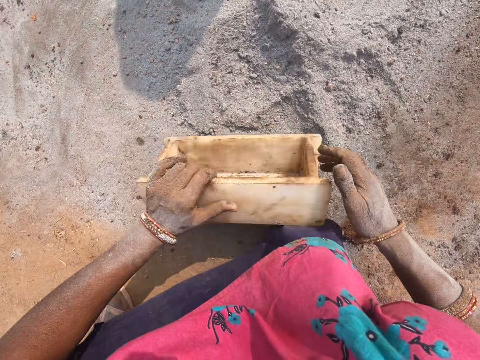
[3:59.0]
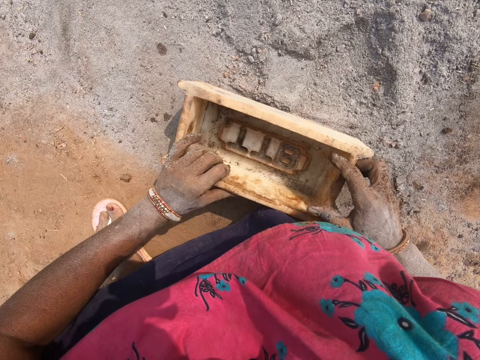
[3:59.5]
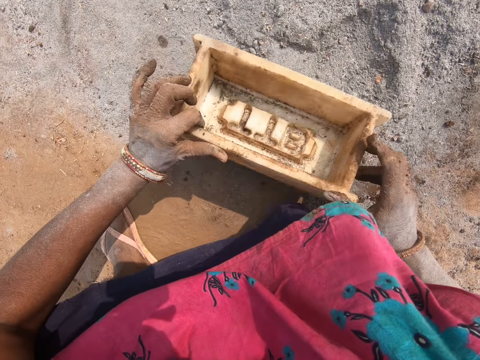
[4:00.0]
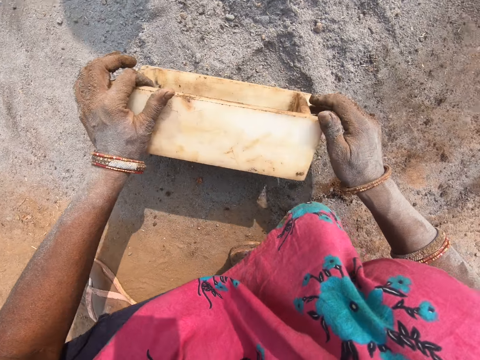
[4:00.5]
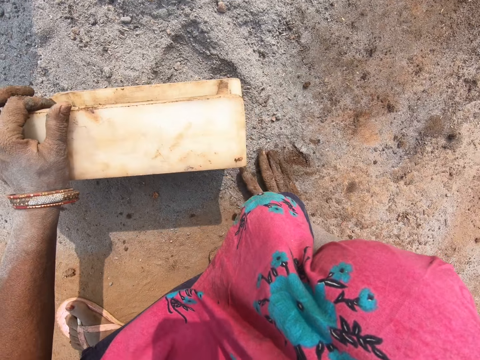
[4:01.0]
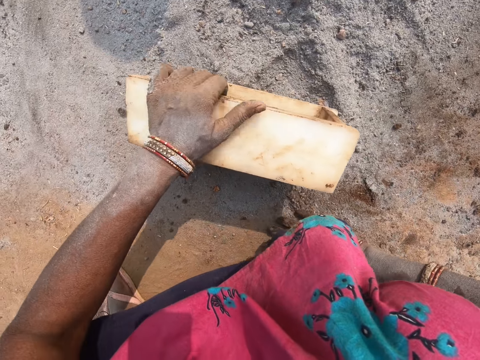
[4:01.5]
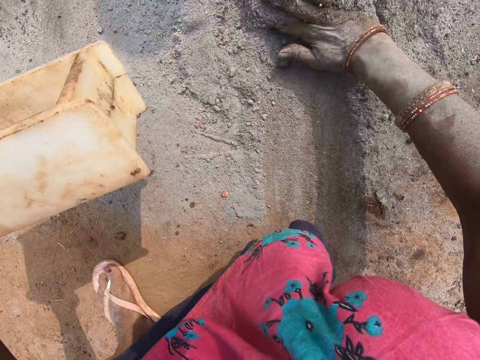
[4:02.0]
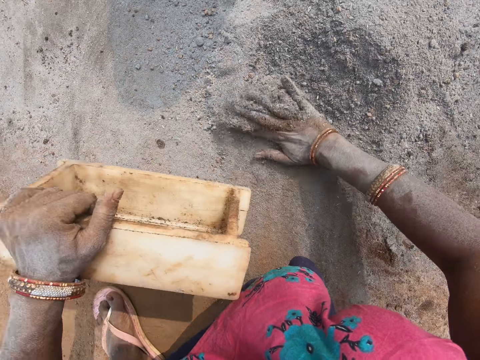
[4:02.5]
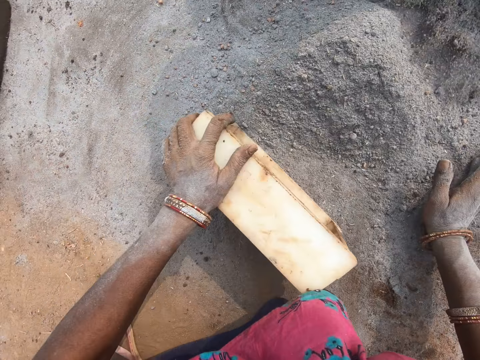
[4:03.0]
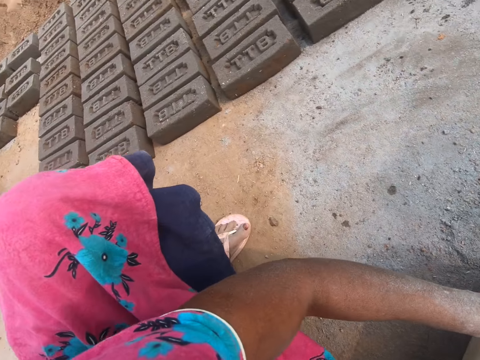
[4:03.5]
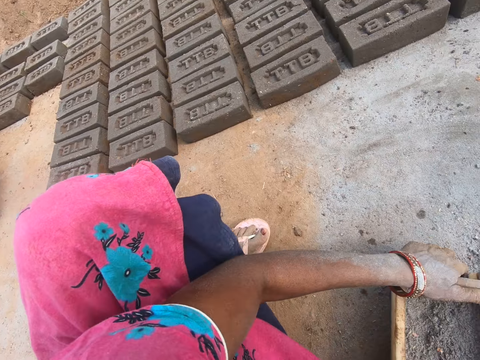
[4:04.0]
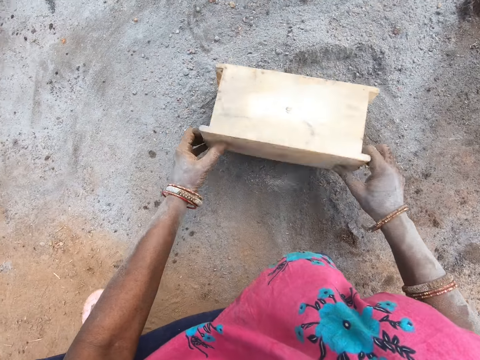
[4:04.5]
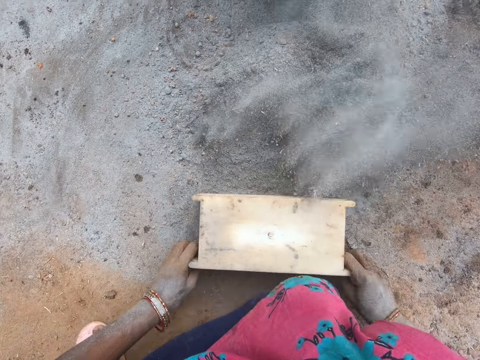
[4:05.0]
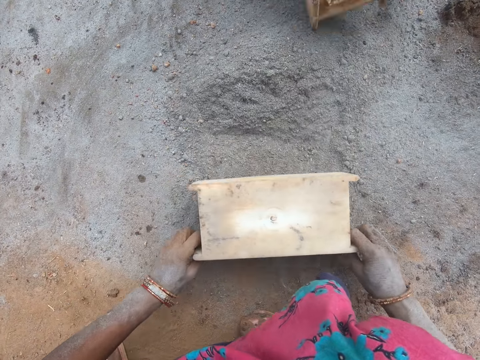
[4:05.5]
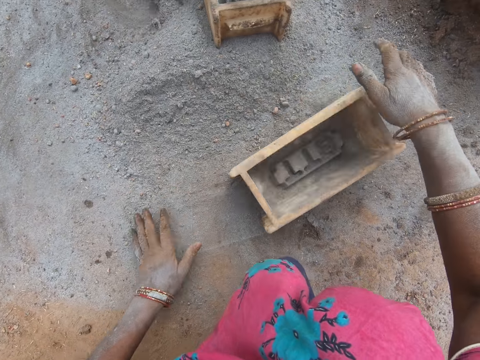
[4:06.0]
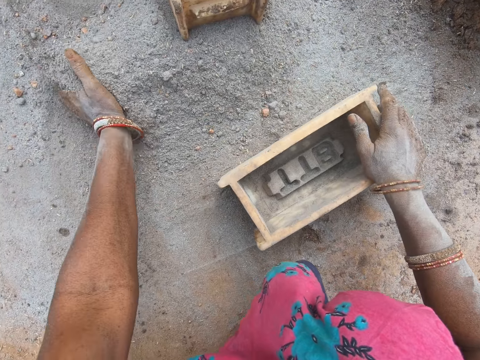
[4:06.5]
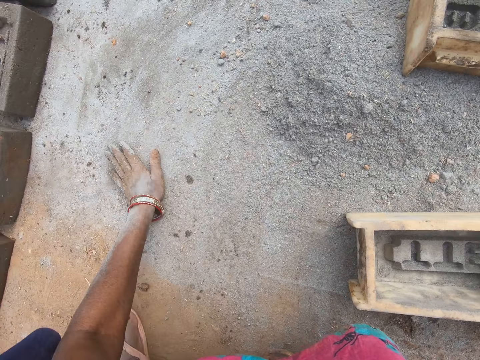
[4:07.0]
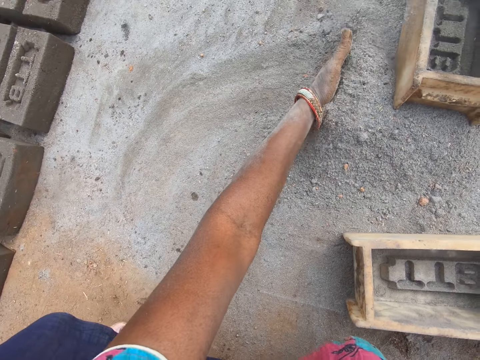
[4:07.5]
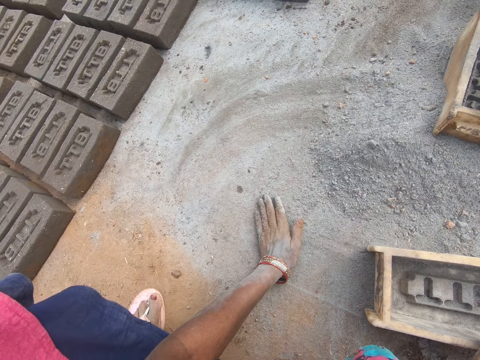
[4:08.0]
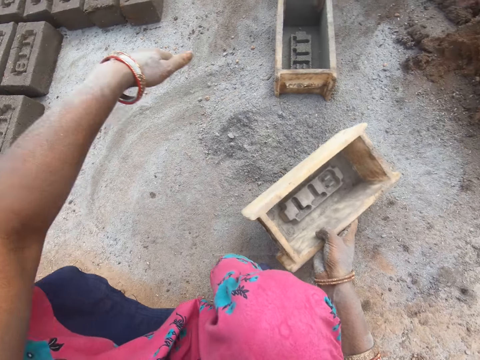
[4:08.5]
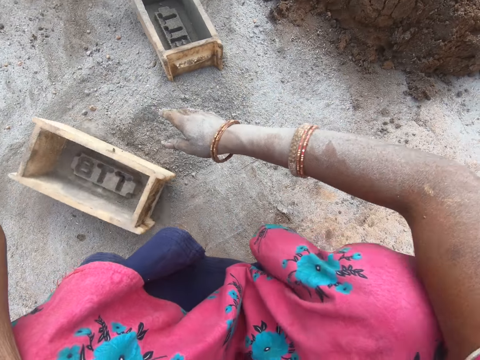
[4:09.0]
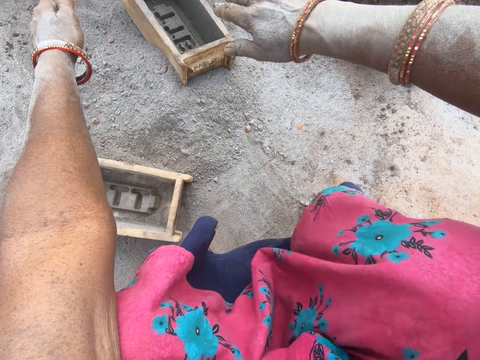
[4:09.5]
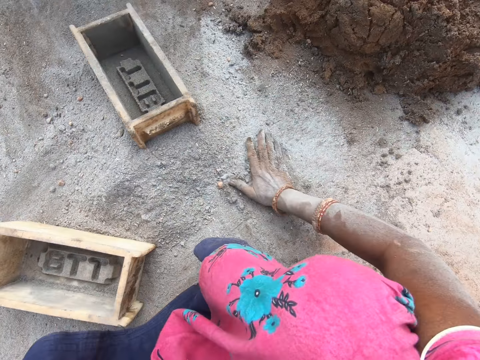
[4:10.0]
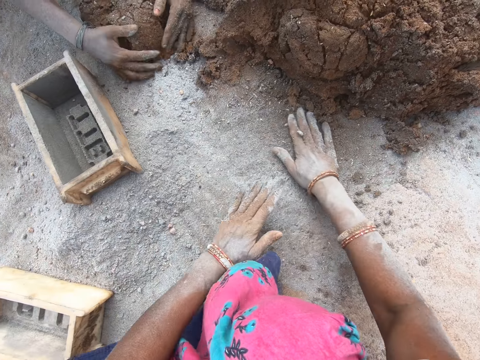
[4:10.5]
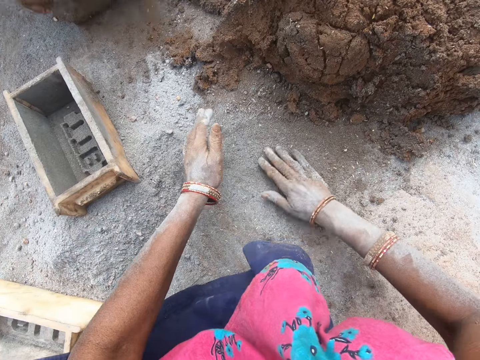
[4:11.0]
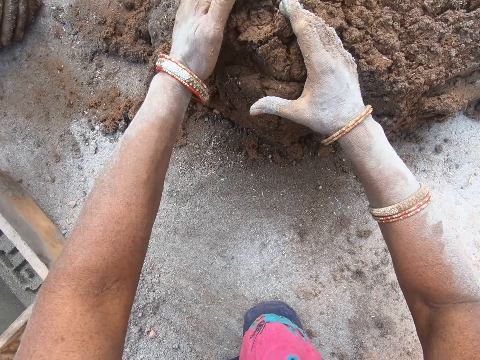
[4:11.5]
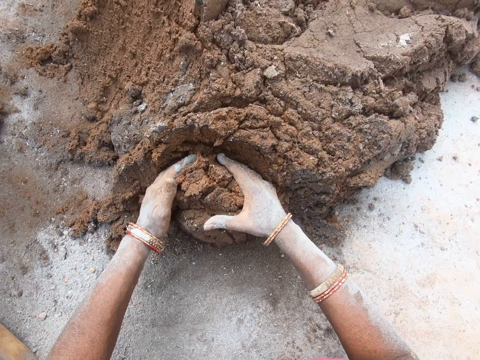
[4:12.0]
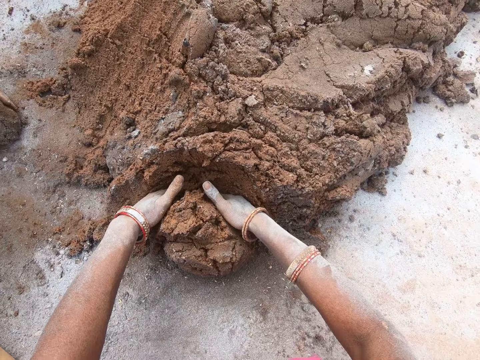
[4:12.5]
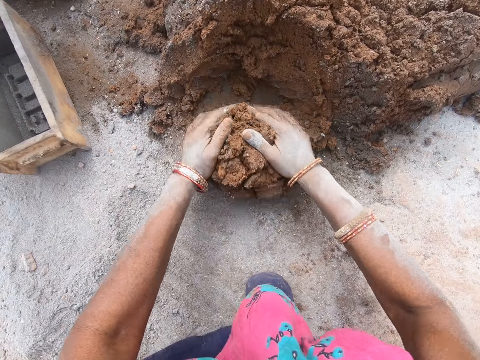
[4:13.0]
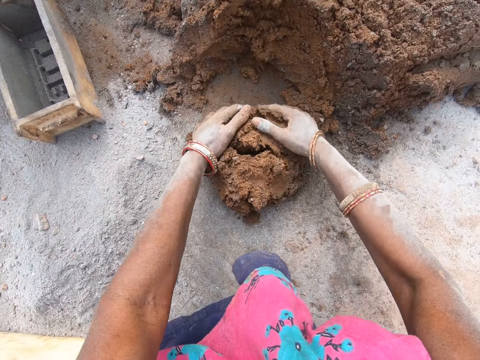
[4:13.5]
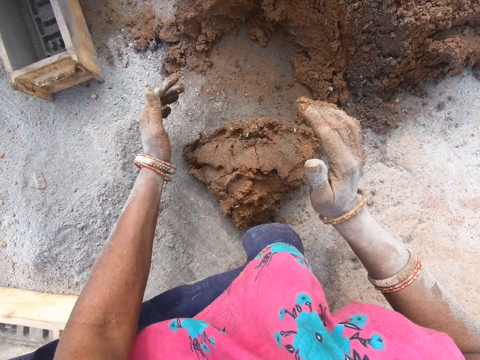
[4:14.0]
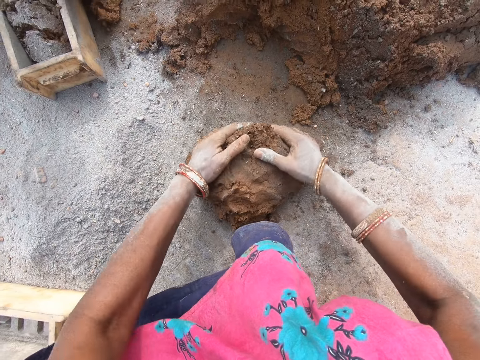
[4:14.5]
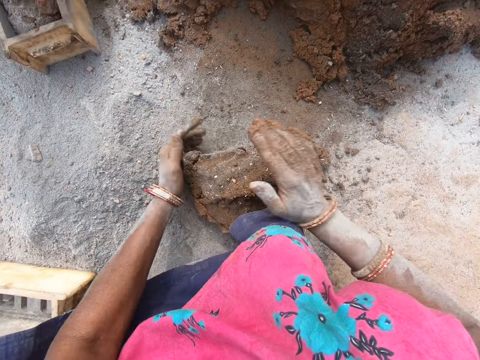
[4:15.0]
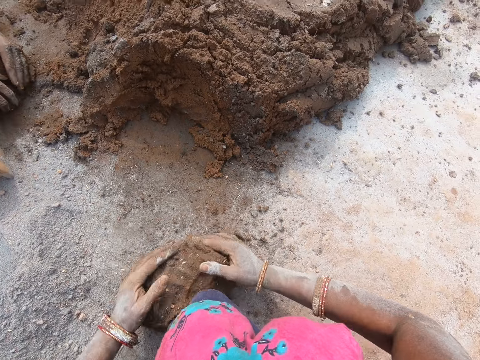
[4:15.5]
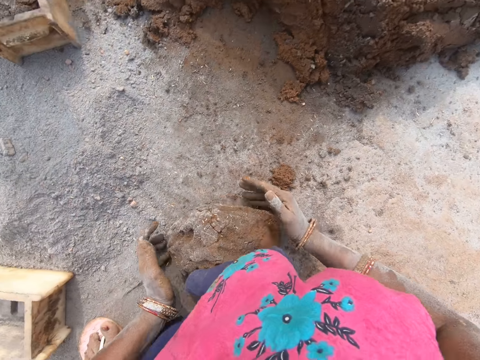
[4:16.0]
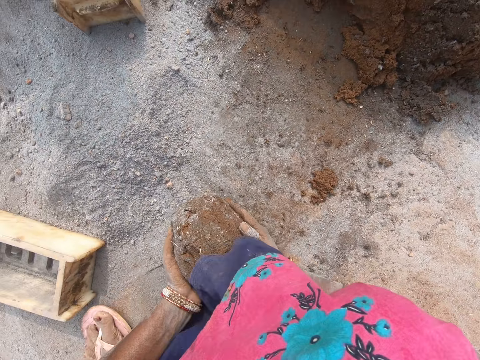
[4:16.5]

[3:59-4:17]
The camera wearer puts the brick mold on the ground. She turns the brick mold. She pushes the soil or ash with her right hand. She picks the brick mold and puts the brick mold on the ground. She looks at the bricks. She puts the soil in the brick mold. She pours the soil on the ground. She pushes the soil with the brick mold. She turns the brick mold. She pushes the soil with her left hand. She moves the brick mold on the ground. She drops the brick mold on the ground. She rubs her hand on the ground. She spreads the ash with her hands. She cuts the mud with her hands. She scoops clay. She rolls the mud on the ground.

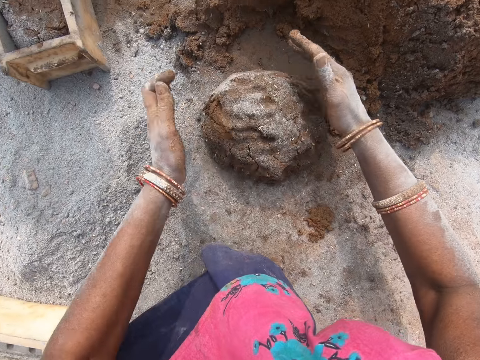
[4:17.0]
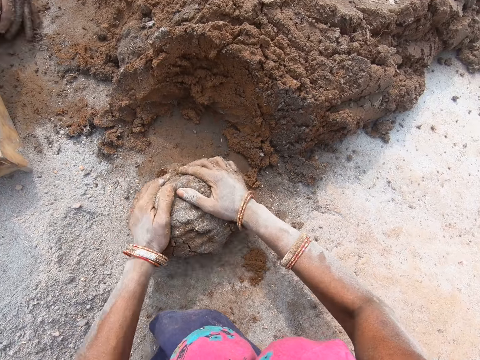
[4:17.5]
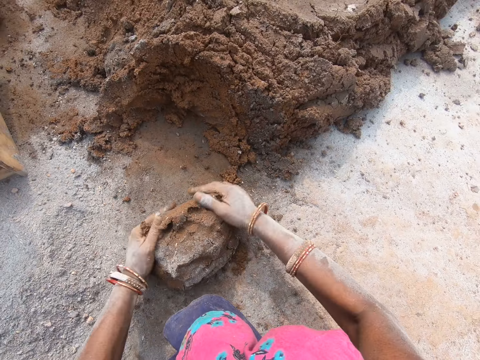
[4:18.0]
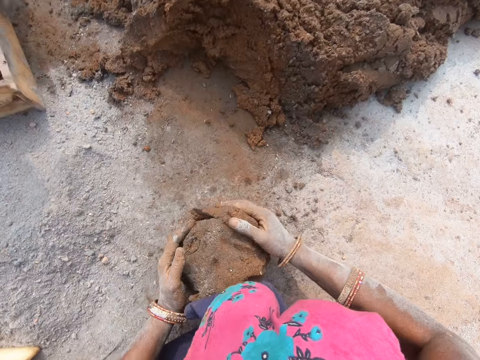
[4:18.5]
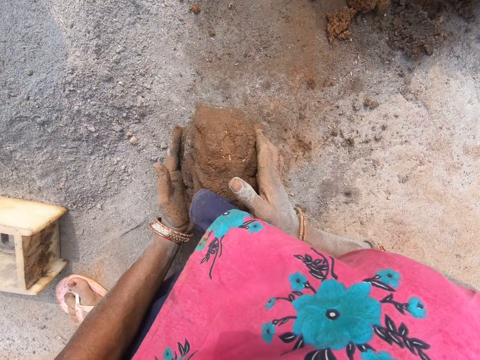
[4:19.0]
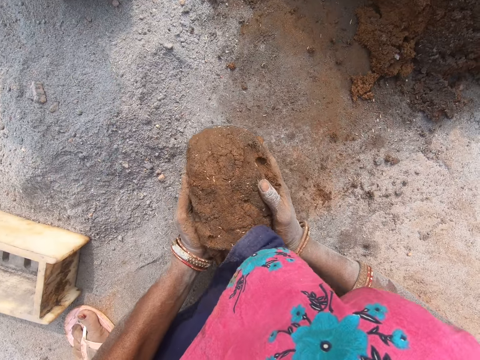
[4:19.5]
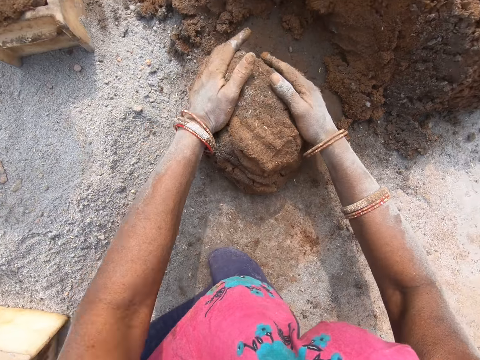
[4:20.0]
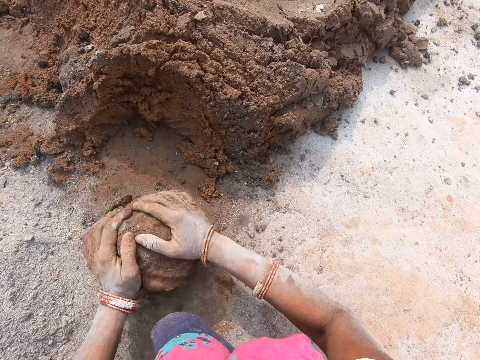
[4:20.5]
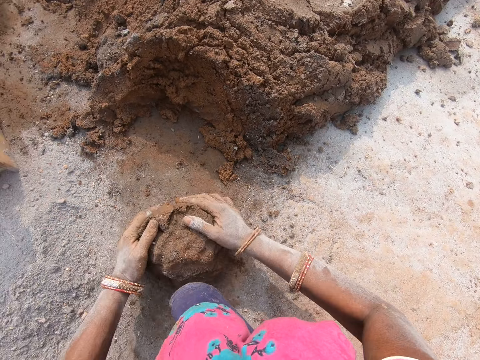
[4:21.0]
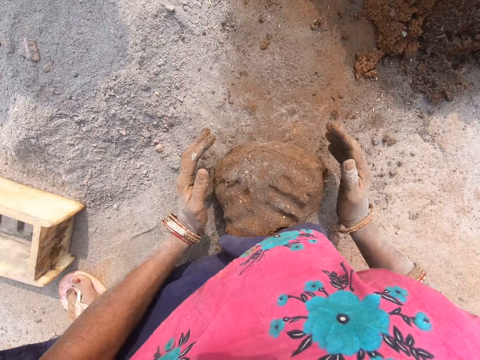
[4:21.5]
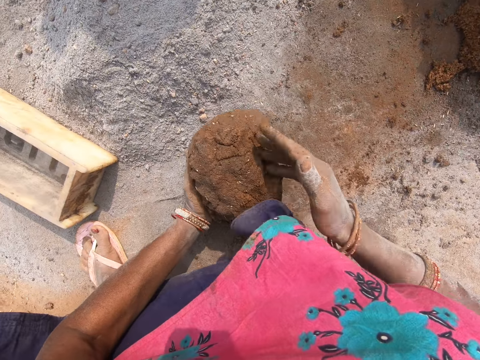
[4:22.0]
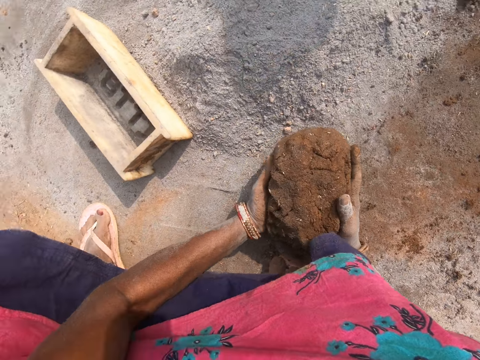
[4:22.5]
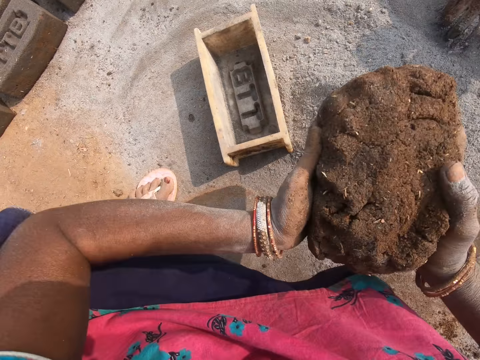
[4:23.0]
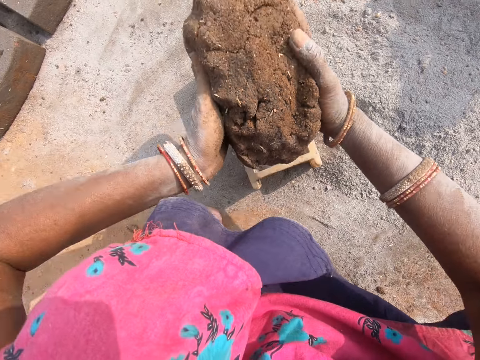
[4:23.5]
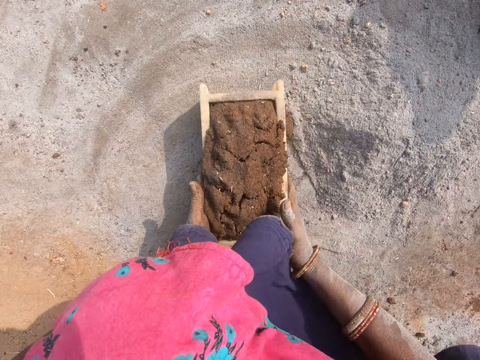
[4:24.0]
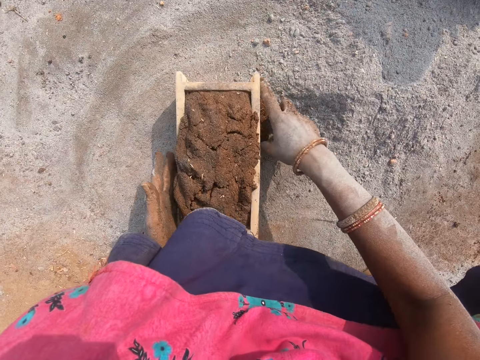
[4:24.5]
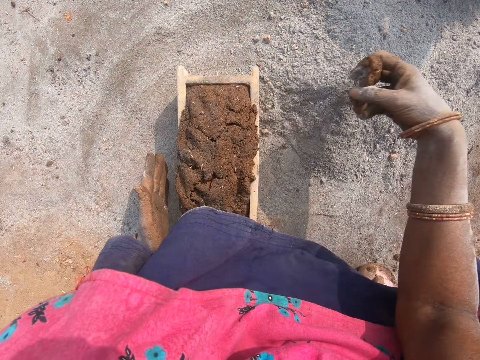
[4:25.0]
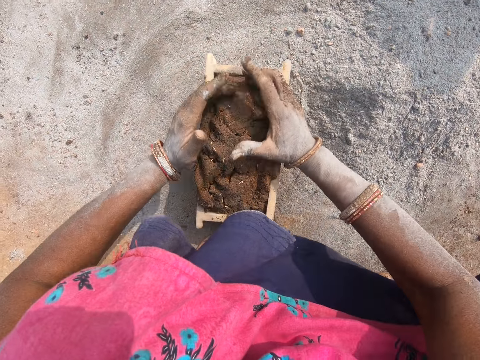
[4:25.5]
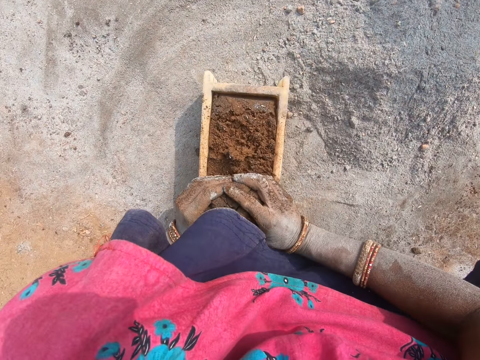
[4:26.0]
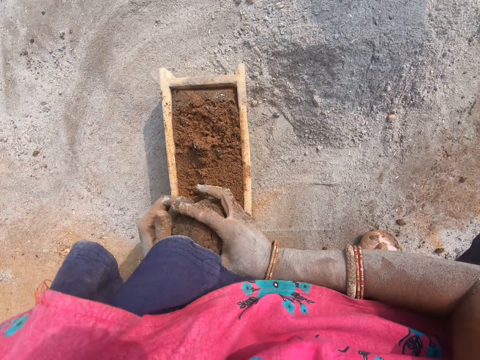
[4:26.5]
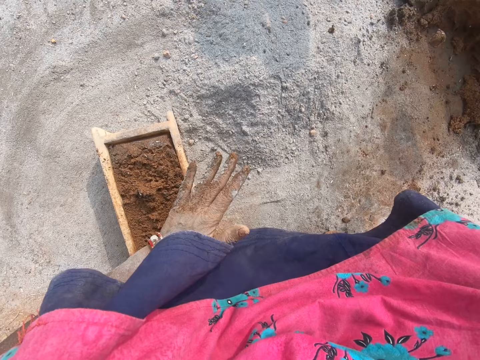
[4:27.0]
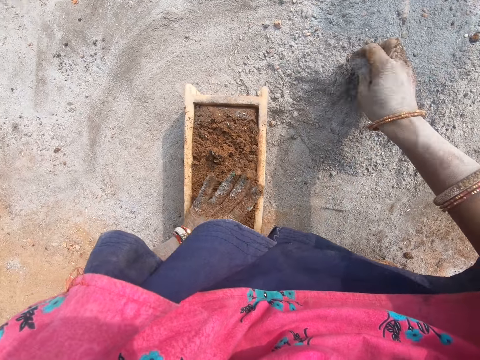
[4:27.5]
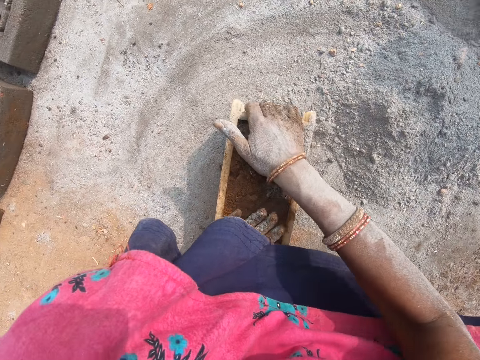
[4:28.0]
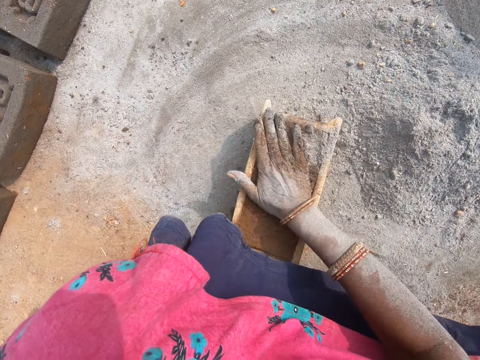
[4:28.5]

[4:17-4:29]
The camera wearer picks the clay or mud and puts the clay in the brick mold. They move the brick mold on the ground. They pick a lump of clay. They cut the excess clay. They scoop clay. They throw the mud. They pick ash. They spread the soil on the mud. They put the ash on the clay. They hit the ground with the brick mold. They level the clay.
